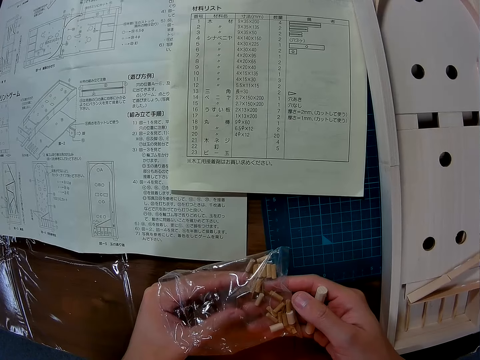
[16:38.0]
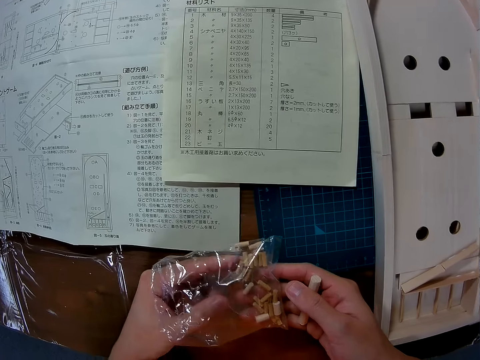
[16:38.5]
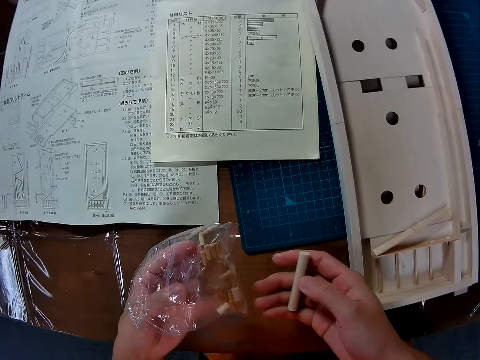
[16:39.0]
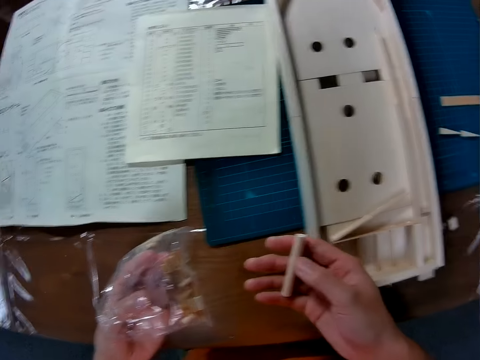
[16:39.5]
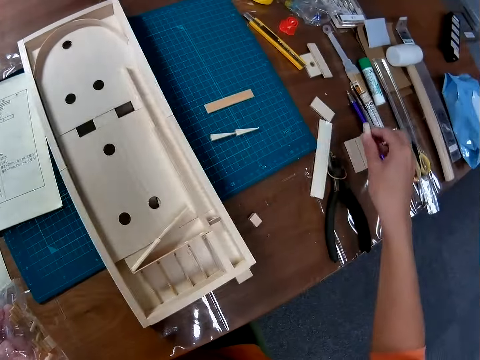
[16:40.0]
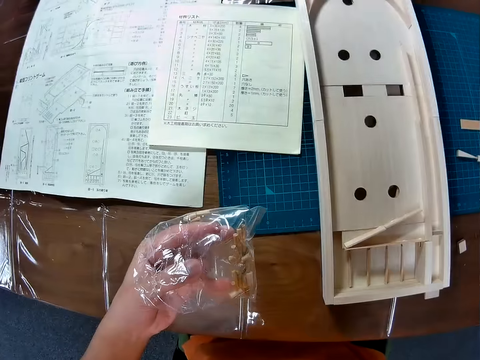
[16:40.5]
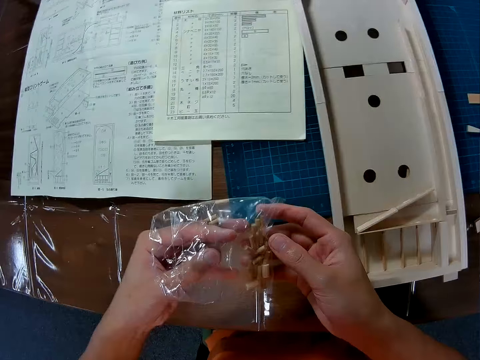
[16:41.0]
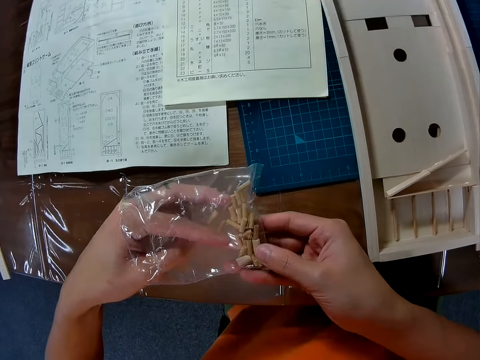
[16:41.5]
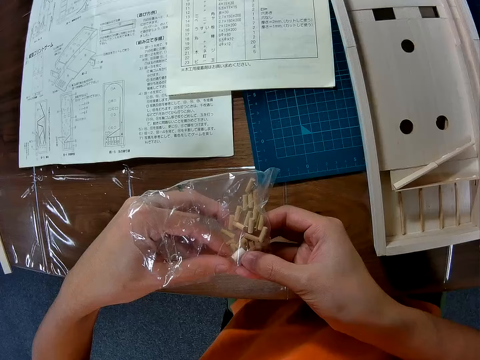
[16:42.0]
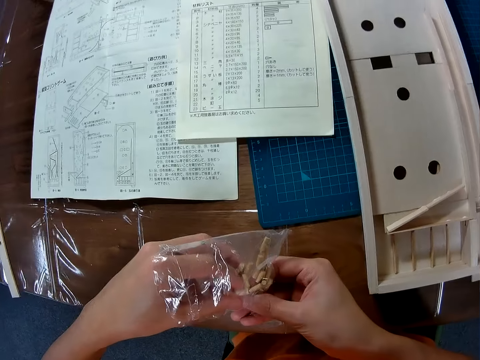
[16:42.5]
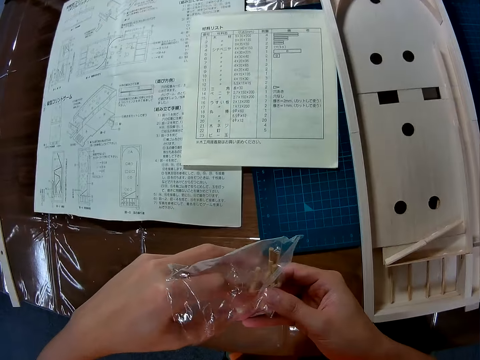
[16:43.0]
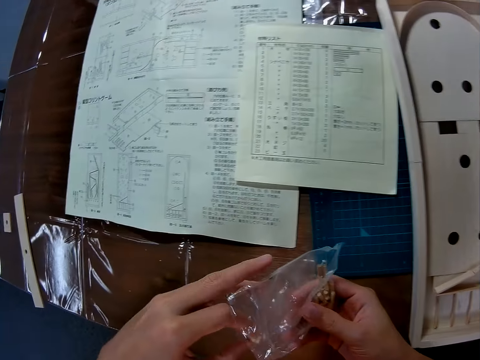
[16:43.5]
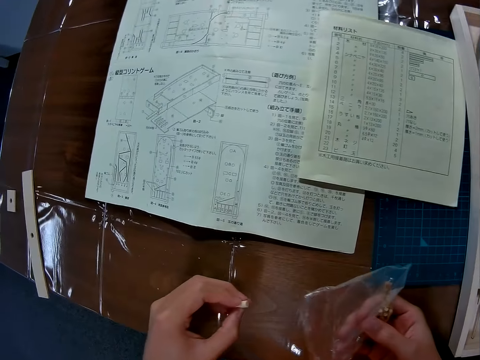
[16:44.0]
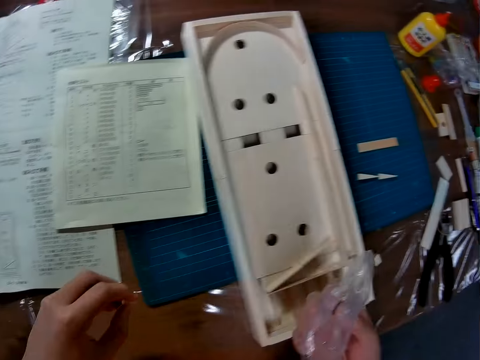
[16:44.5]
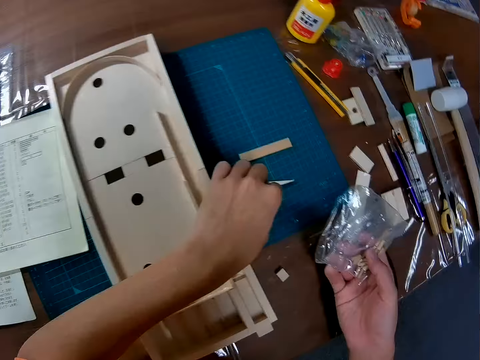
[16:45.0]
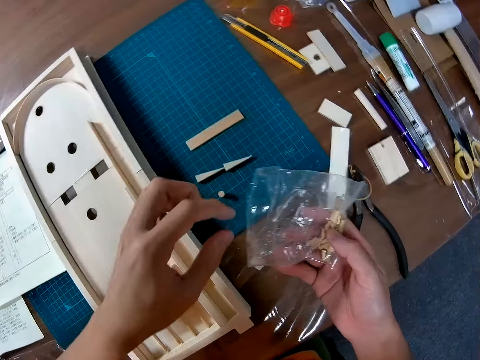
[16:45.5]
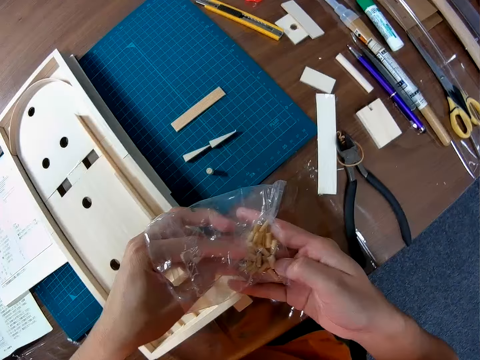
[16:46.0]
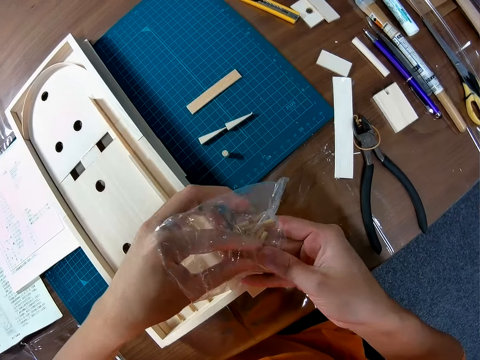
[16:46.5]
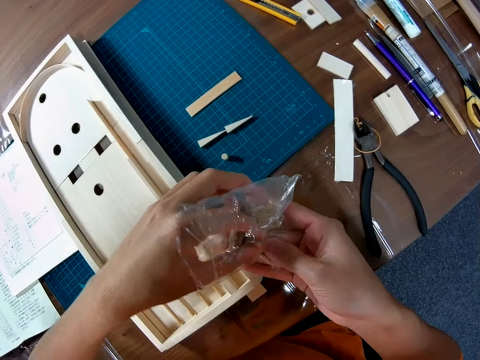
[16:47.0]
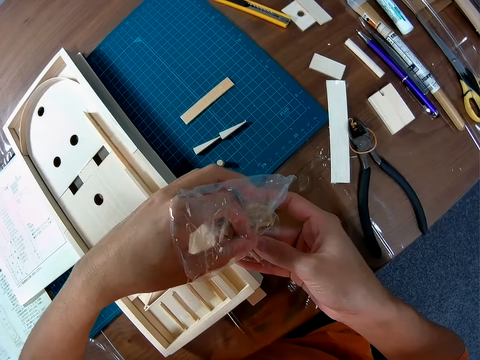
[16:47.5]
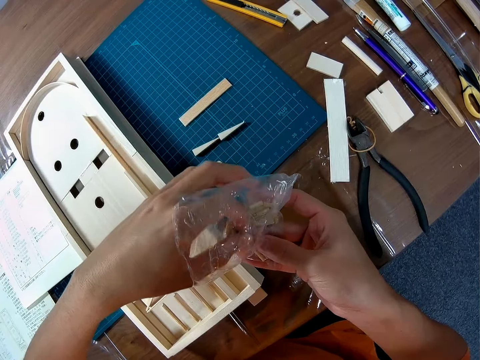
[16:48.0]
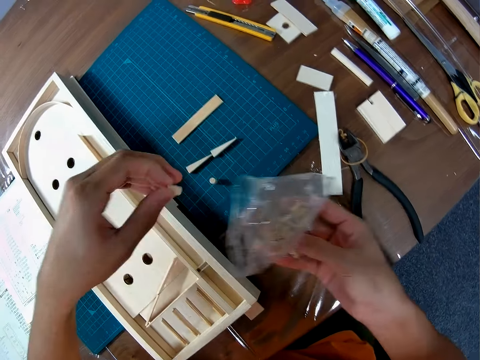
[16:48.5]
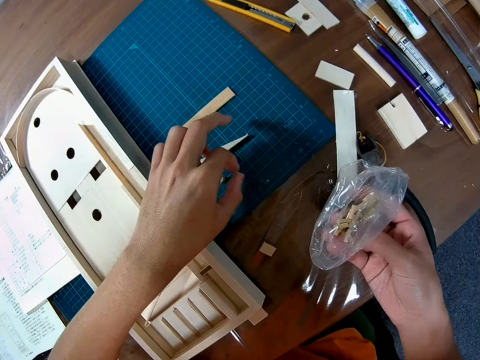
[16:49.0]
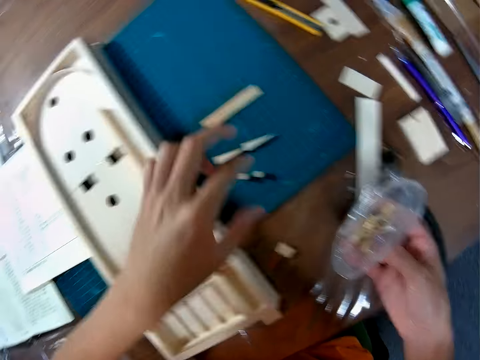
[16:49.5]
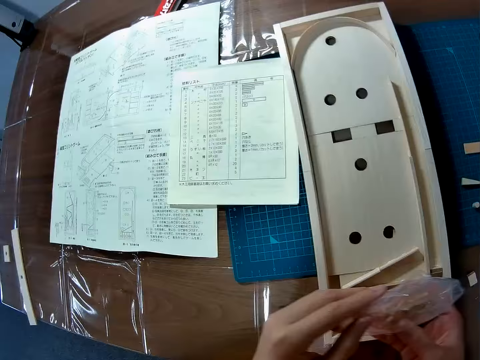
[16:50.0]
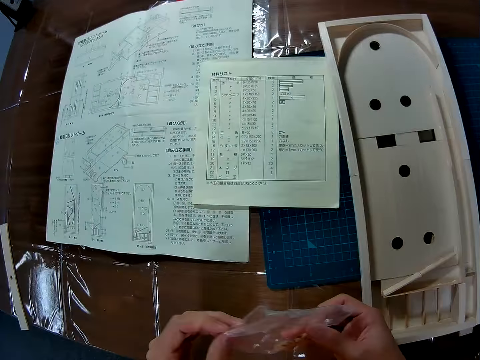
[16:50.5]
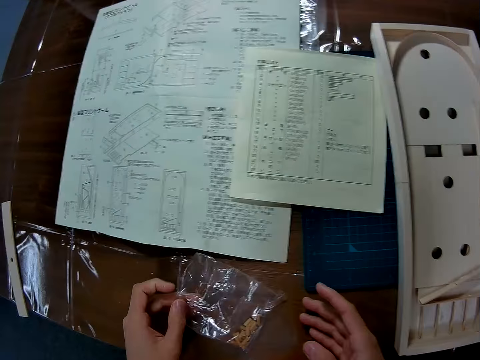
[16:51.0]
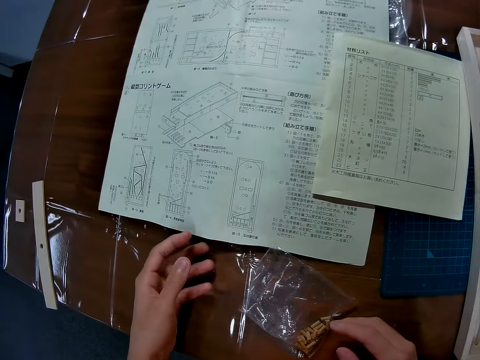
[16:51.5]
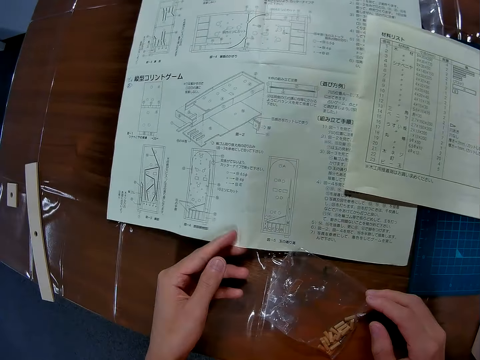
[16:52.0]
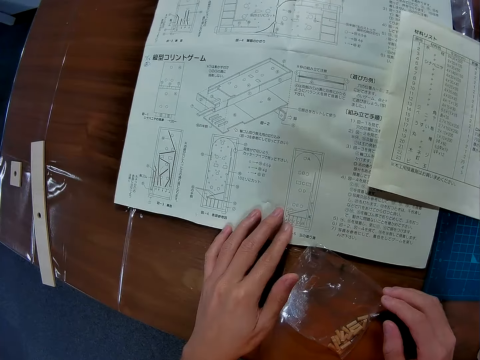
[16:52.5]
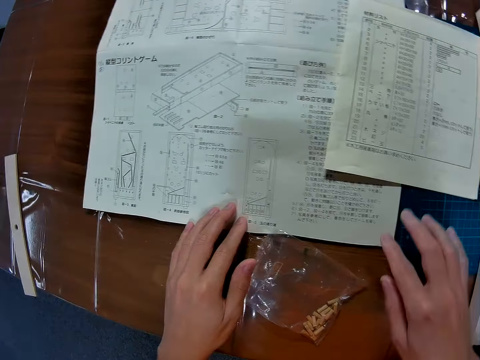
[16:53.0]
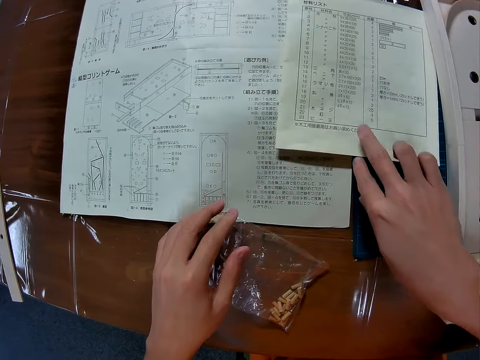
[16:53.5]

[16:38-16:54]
The camera wearer looks at the model piece in the right hand. He places the wood piece in his hand on the table. He picks a model piece in the paper bag. He looks towards the mat craft board. He puts the model piece on the mat craft board beside the wood craft. He picks a model piece in the paper bag. He puts the model piece on the mat craft board beside the wood craft. He looks towards the woodcraft construction kit manual. He puts the paper bag with model pieces on the table. He adjusts the woodcraft construction kit manual with the left hand.

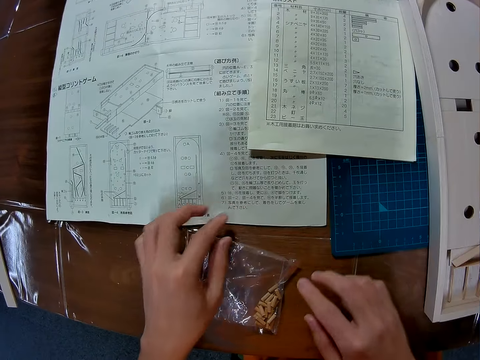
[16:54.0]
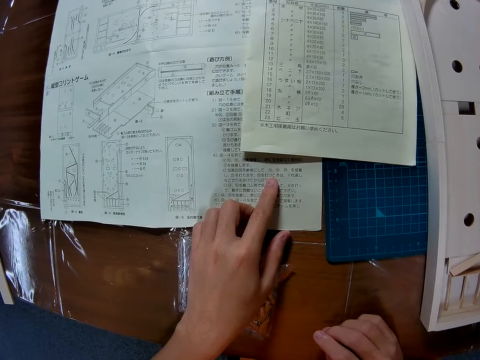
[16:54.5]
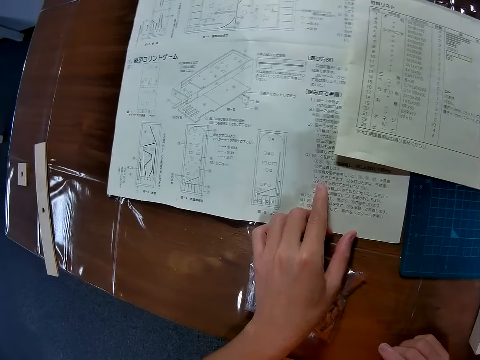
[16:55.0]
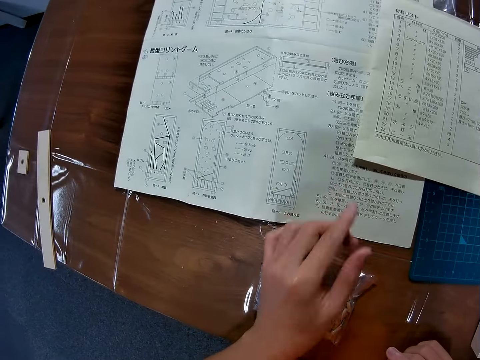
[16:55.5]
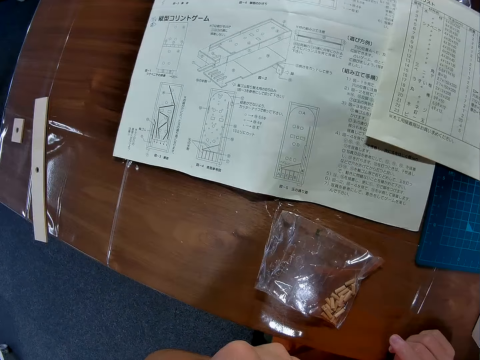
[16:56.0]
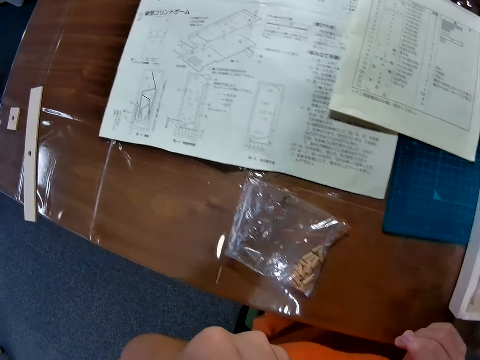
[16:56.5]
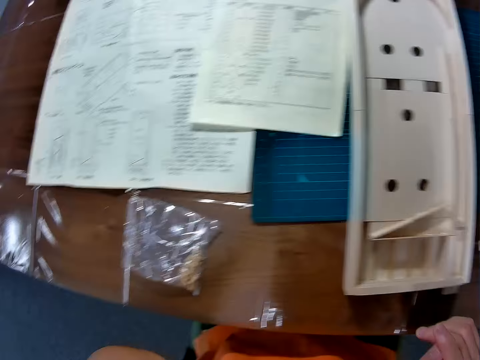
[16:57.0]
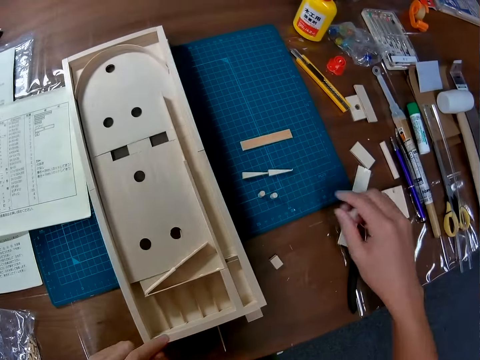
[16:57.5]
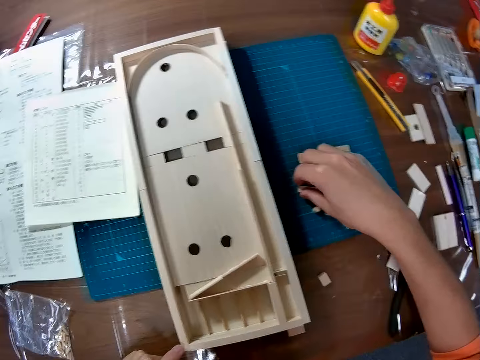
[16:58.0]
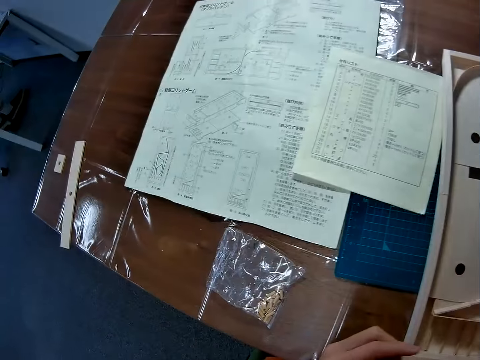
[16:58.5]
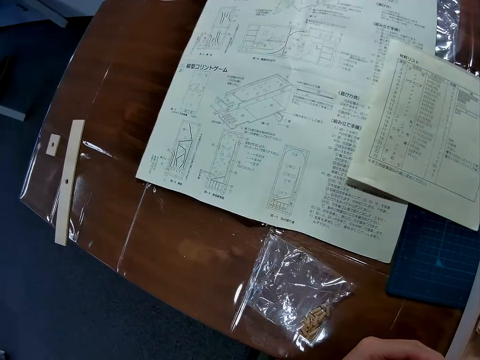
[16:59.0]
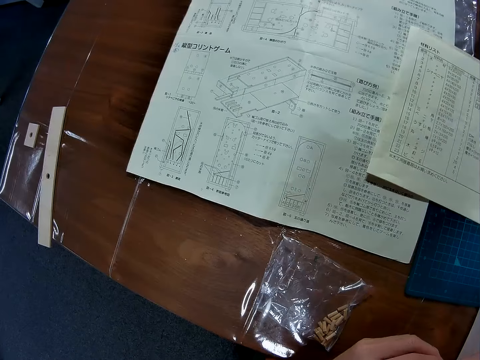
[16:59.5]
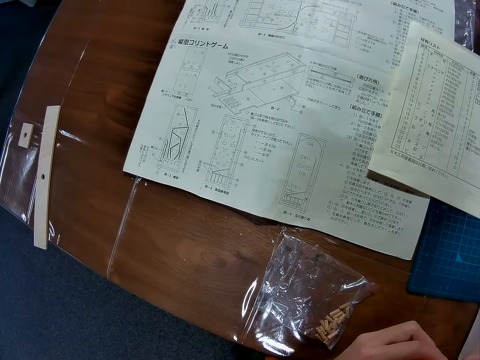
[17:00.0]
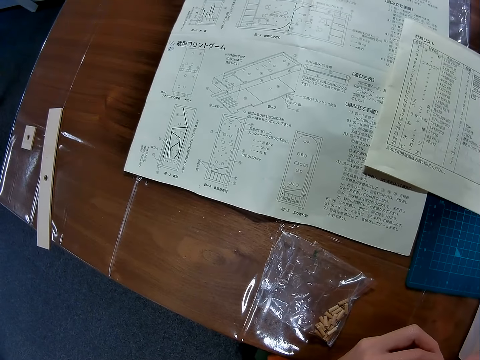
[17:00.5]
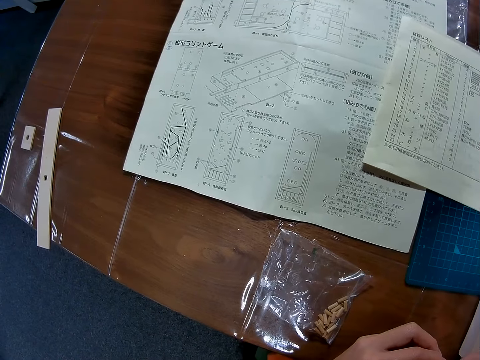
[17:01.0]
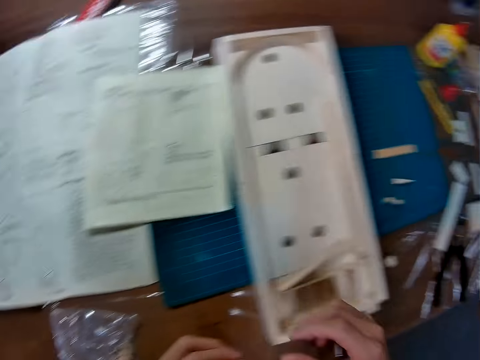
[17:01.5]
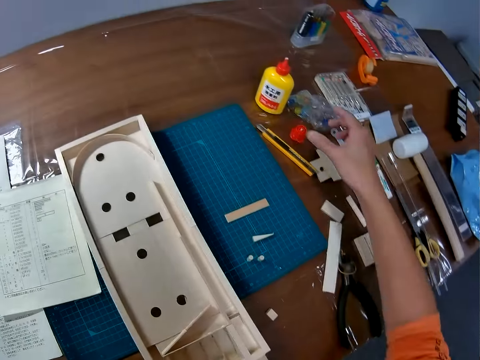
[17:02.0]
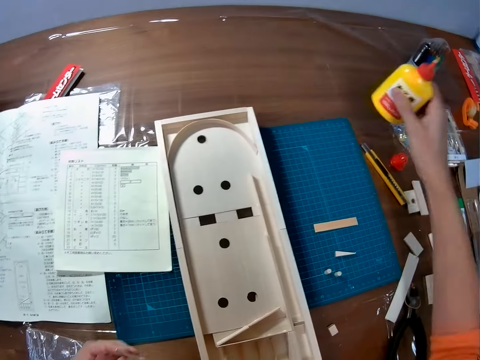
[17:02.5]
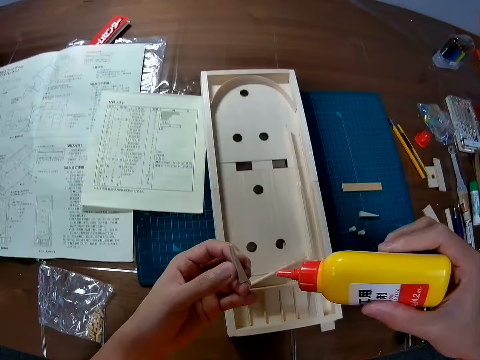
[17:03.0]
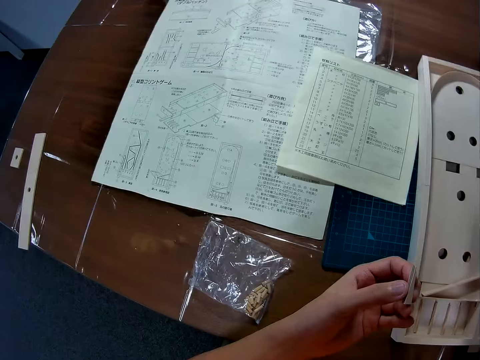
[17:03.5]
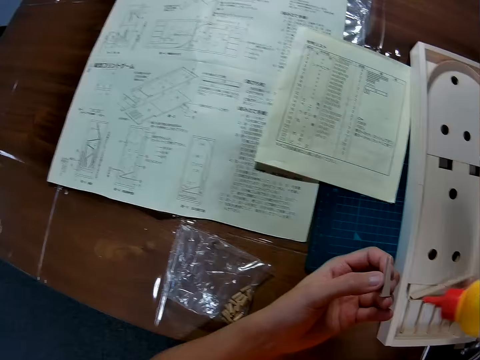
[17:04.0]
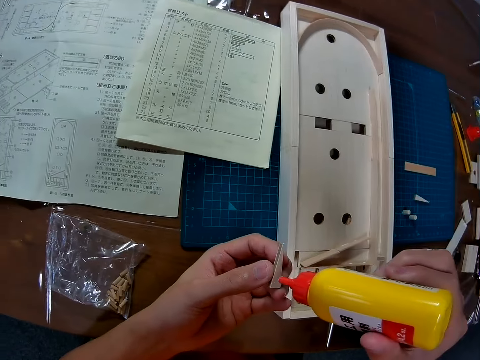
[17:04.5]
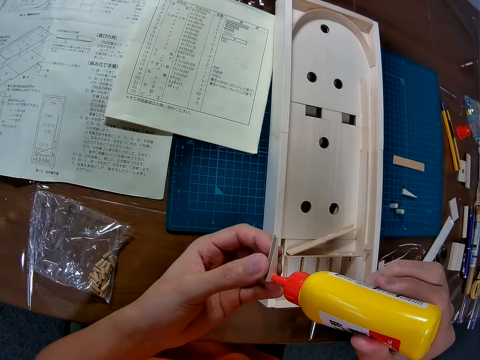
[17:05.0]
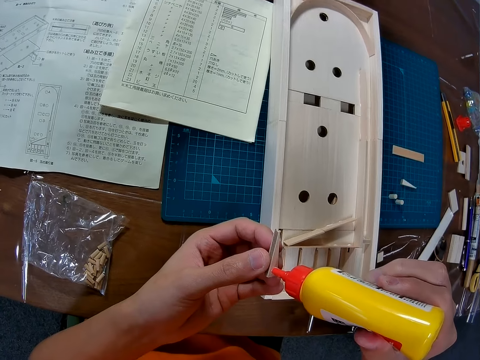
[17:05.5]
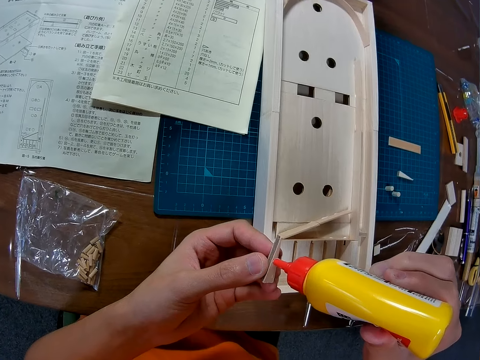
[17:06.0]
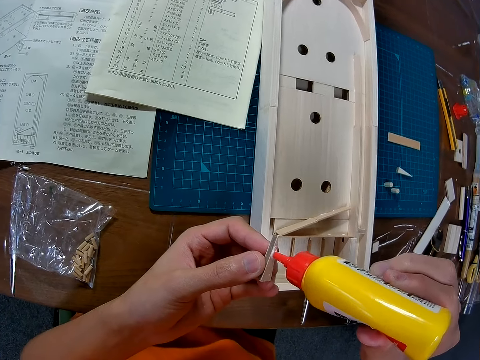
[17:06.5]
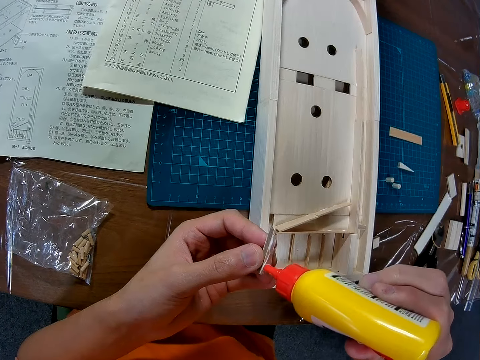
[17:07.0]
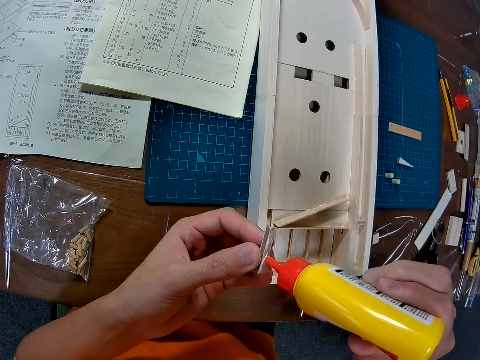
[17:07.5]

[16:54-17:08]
The camera wearer adjusts the booklet on the woodcraft construction kit manual with the right-hand fingers. He puts the paper bag with model pieces on the table. He adjusts the paper bag with model pieces on the table. He points towards the woodcraft construction kit manual with the left-hand index finger. He removes the left hand from the woodcraft construction kit manual. He touches his face. He looks towards the mat craft board. He picks up a model piece on the mat craft board. He looks towards the woodcraft construction kit manual. He adjusts the model piece in the hands. He checks the wood piece in his hand. He looks around the table. He picks up the wood glue from the table. He directs the wood glue towards the model piece. He adjusts the wood glue in the hand. He applies the wood glue to the model piece.
